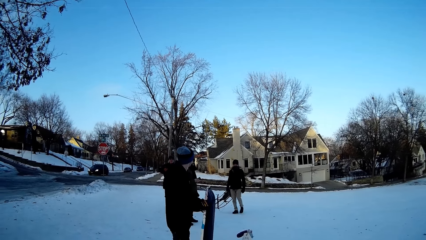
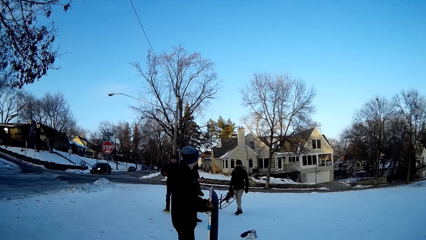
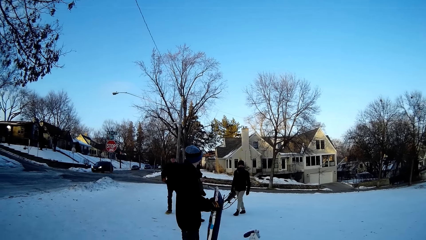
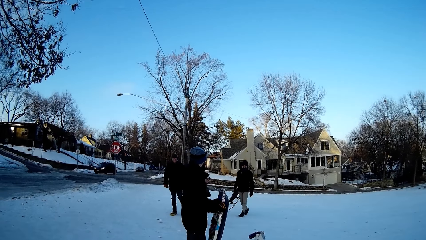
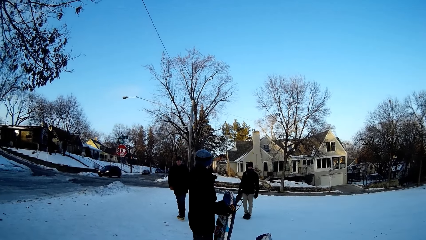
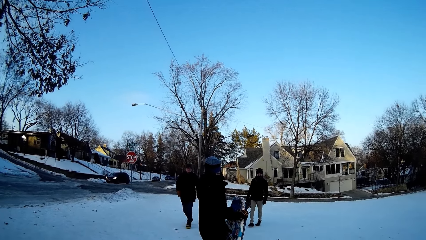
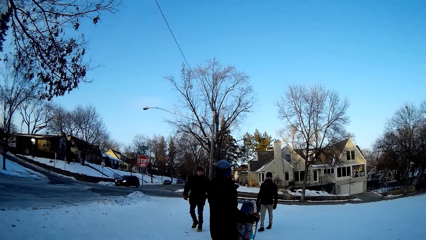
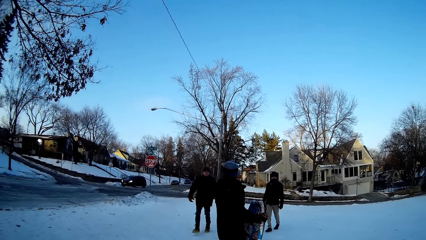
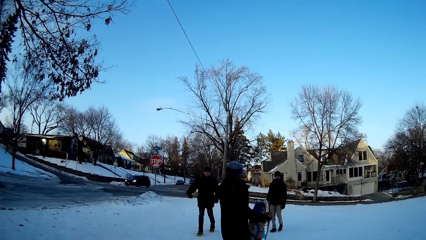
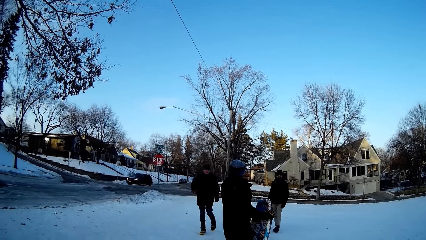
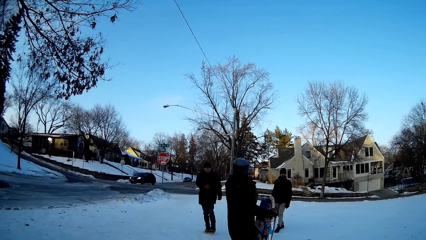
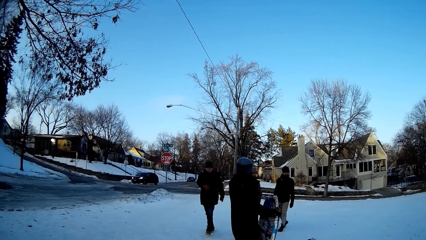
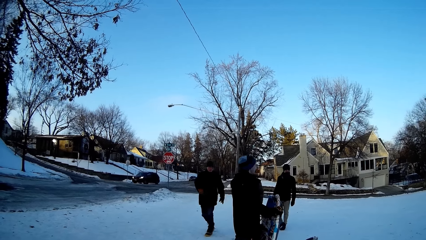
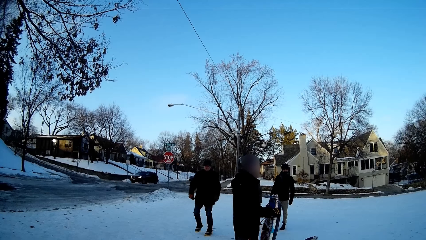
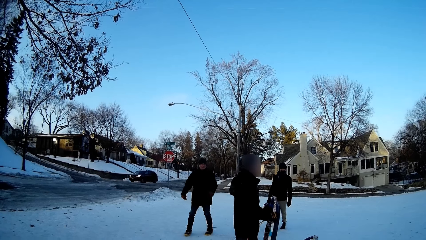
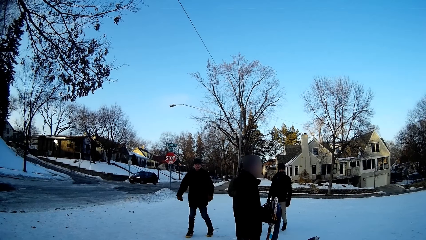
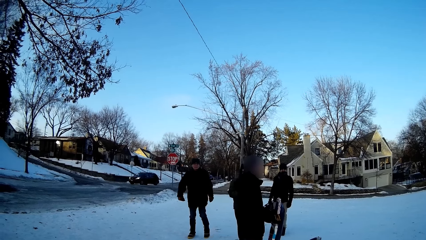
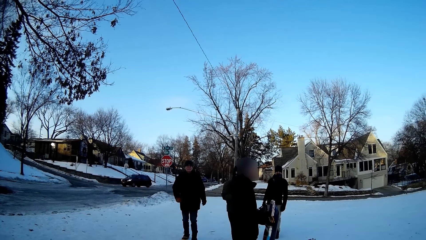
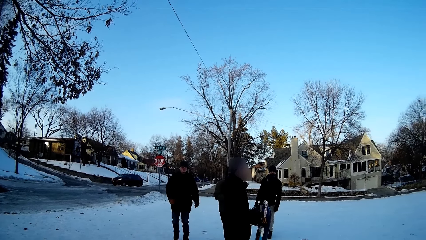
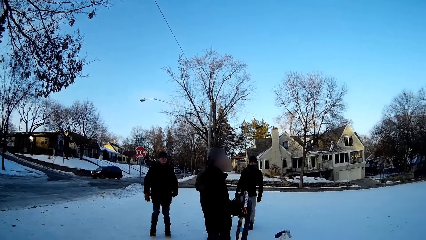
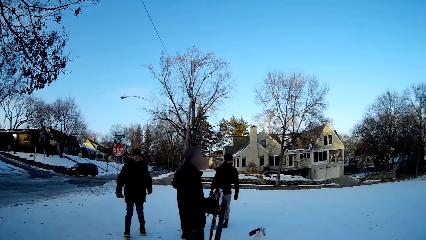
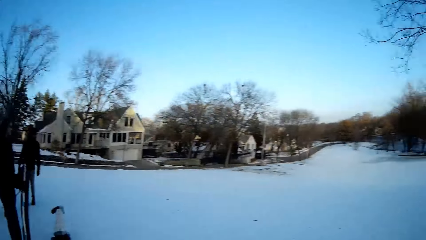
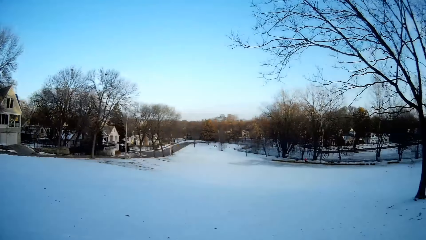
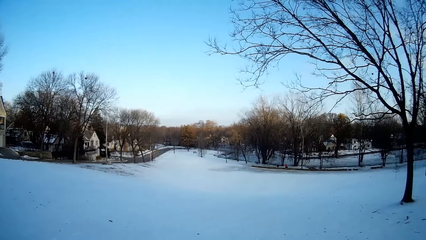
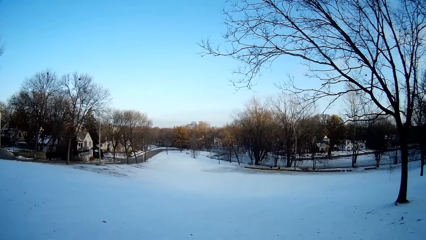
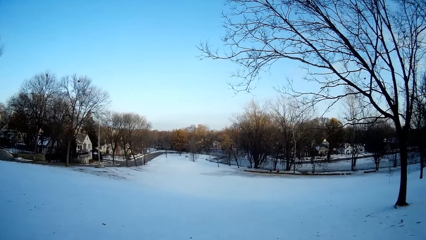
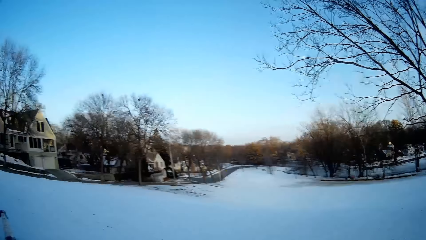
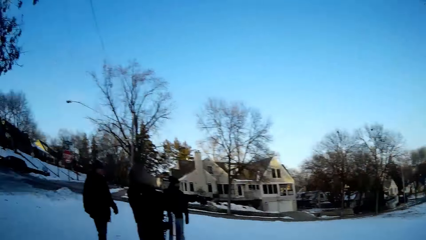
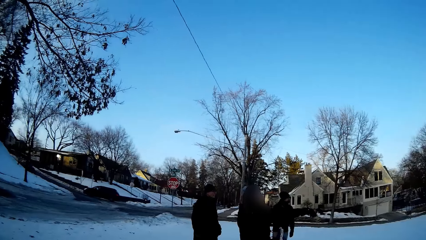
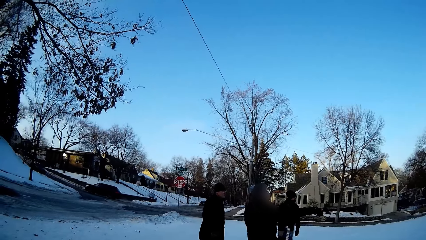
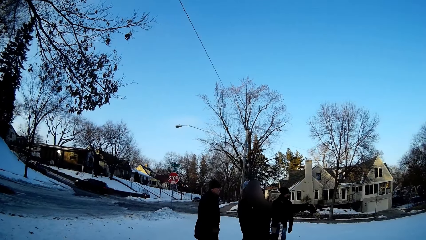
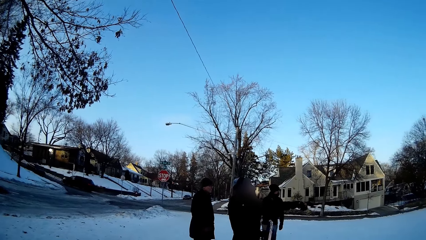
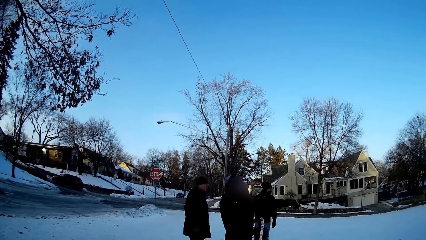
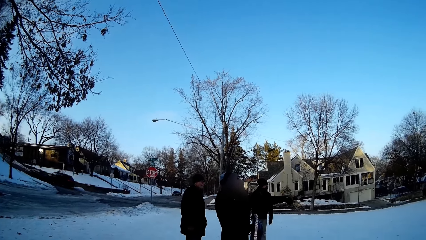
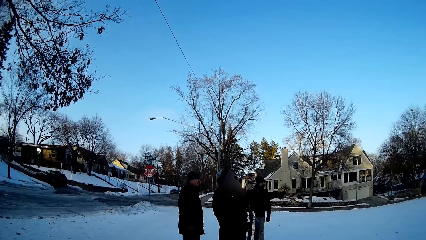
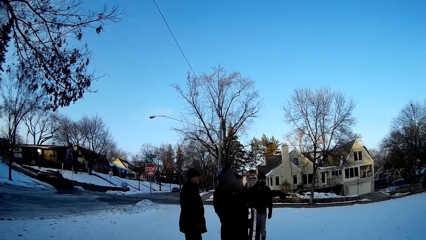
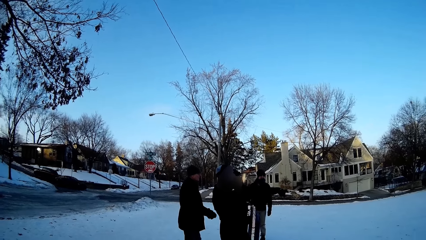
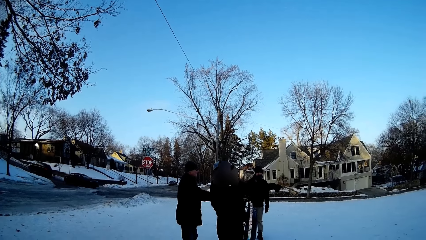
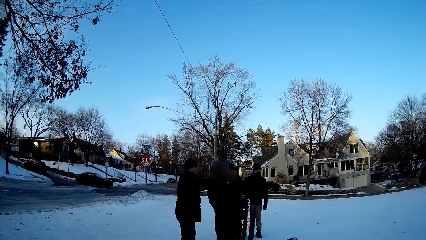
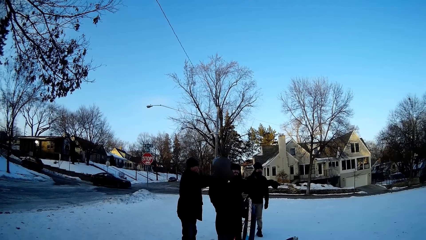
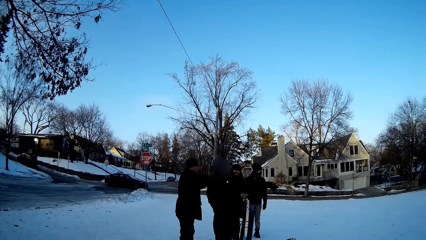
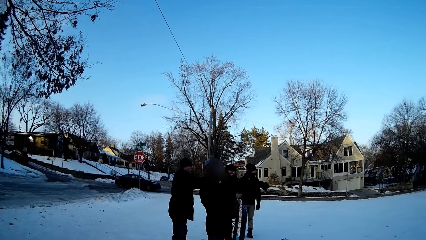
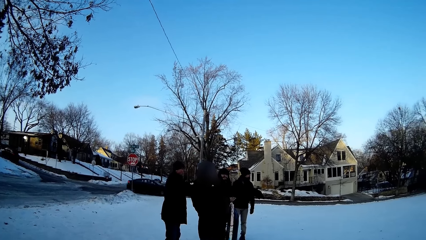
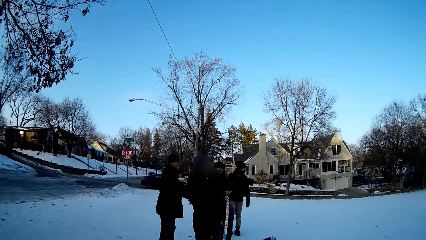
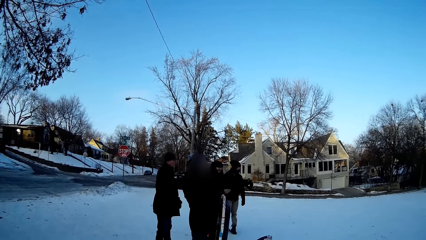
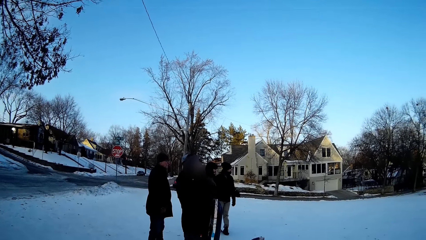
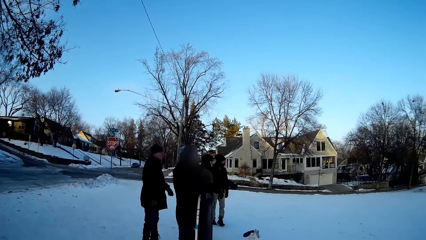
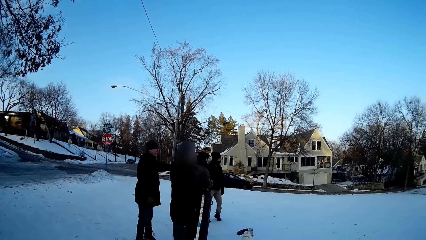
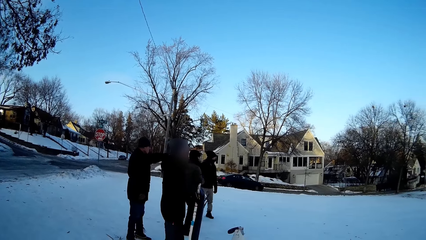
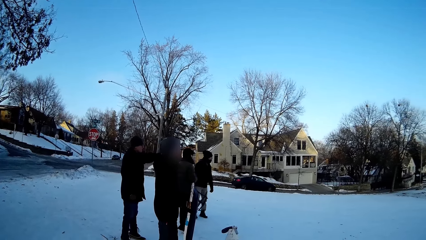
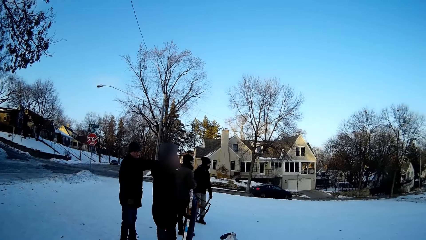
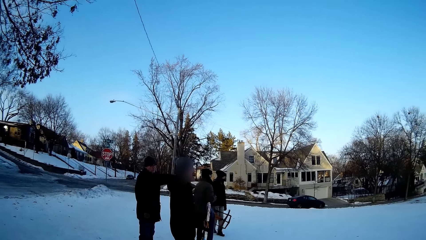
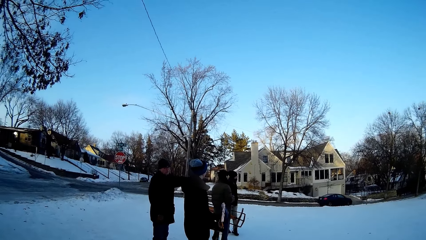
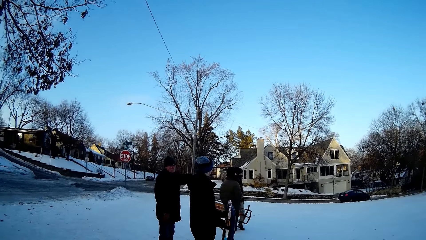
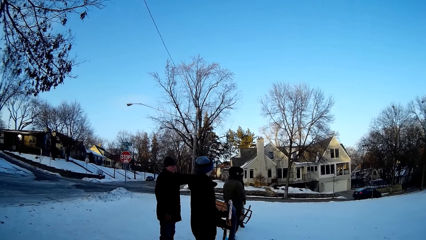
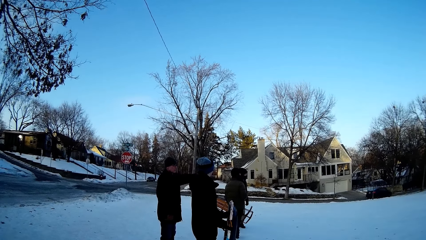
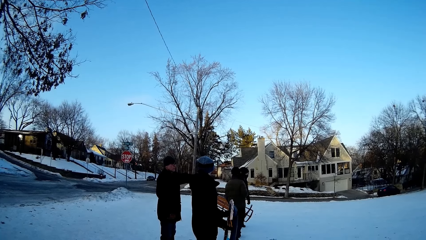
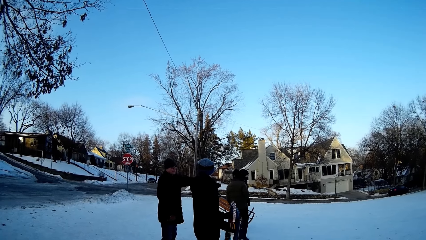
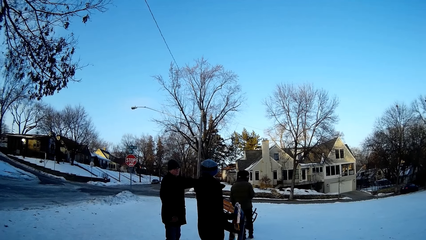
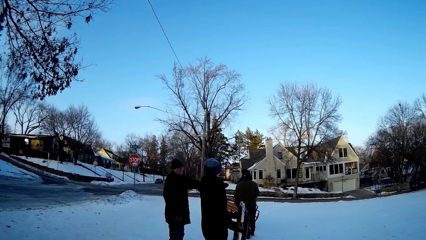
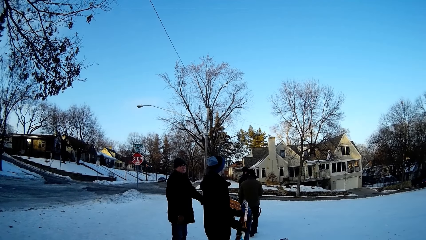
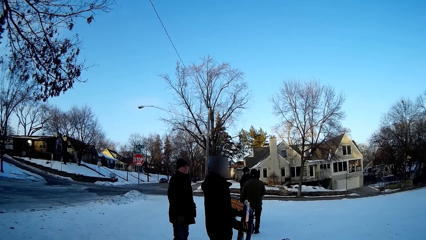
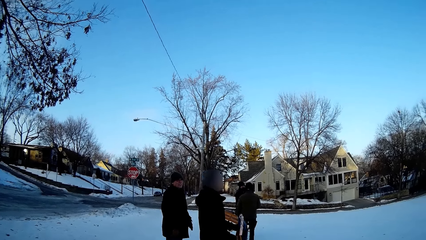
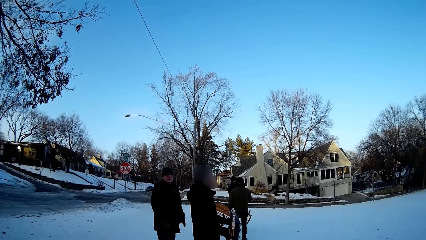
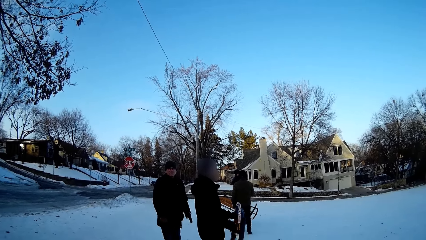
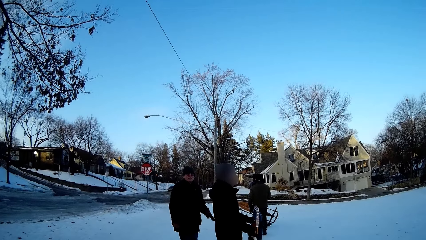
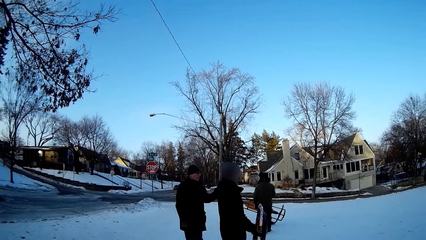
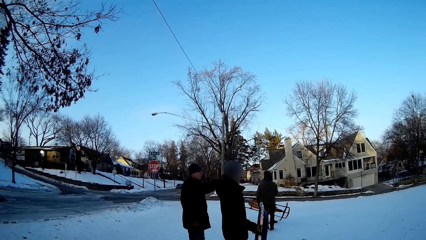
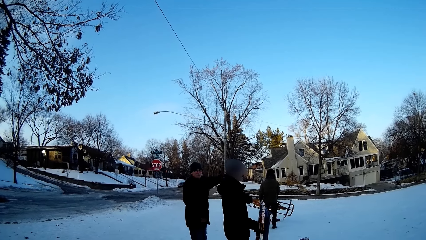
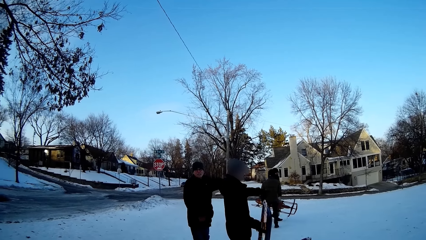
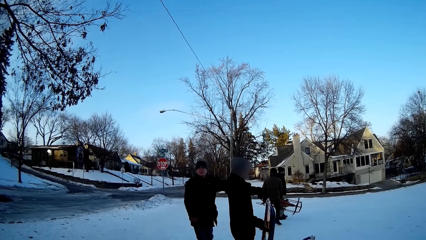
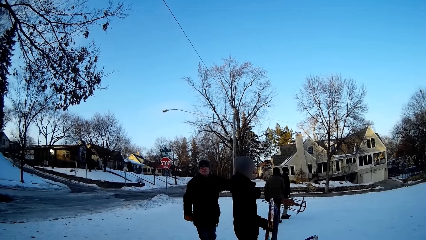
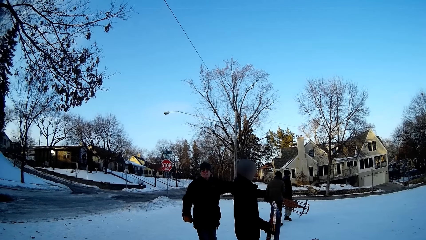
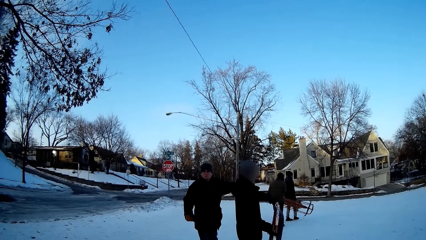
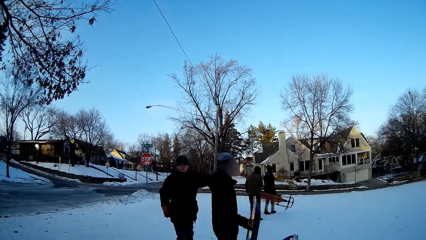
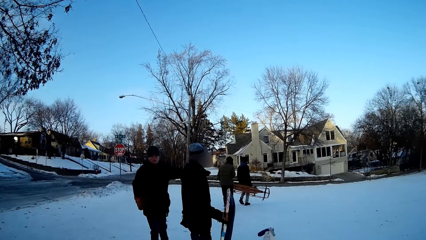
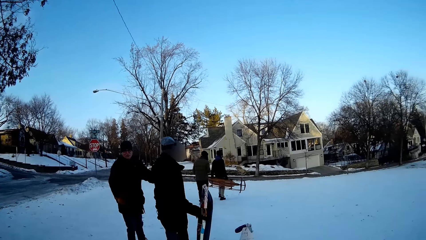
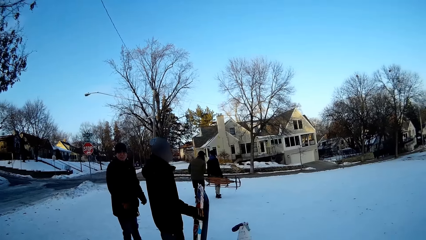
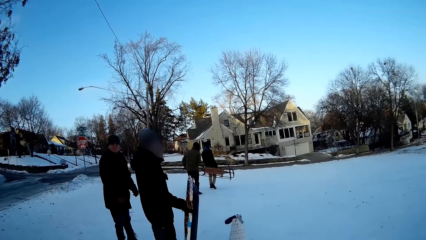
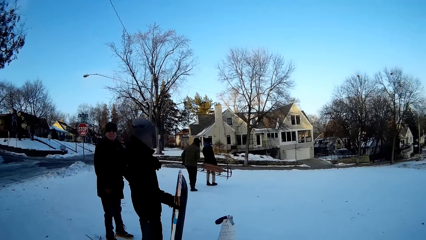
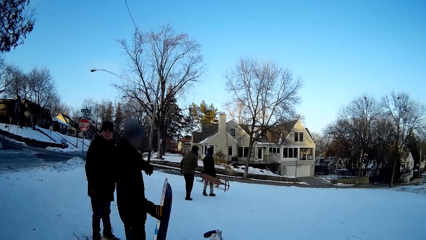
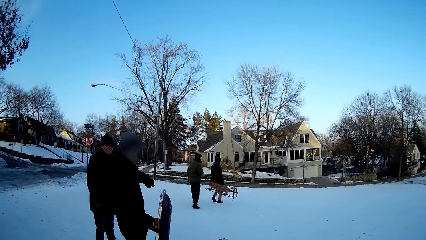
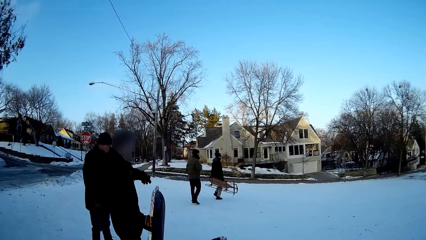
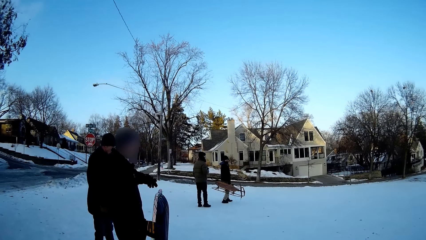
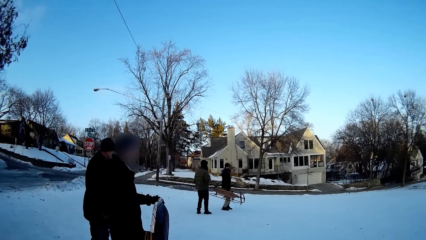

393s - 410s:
A man interacts with a man, another man and another man. The camera wearer stands on the snow field.
